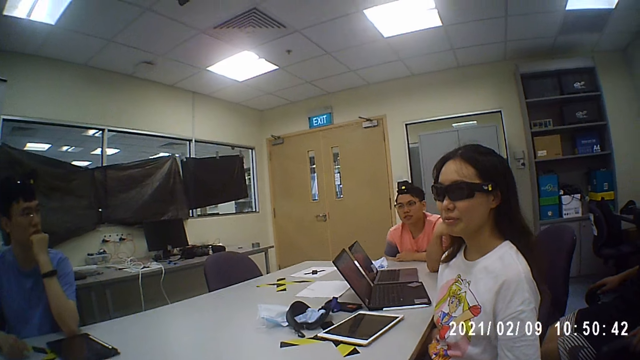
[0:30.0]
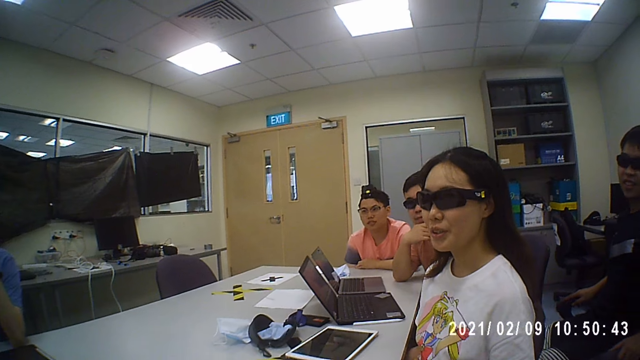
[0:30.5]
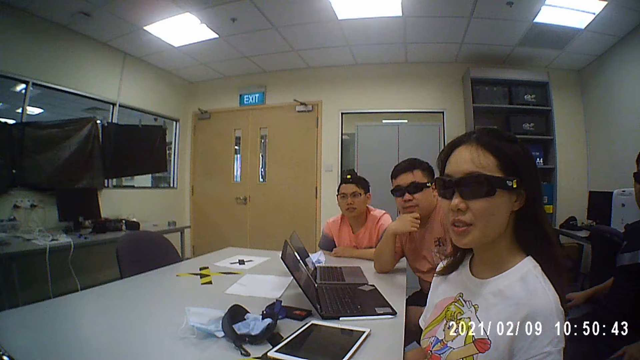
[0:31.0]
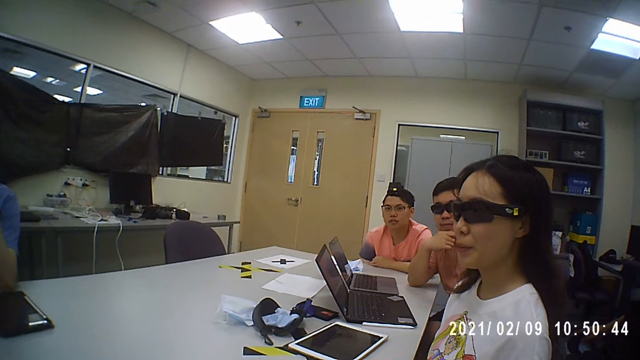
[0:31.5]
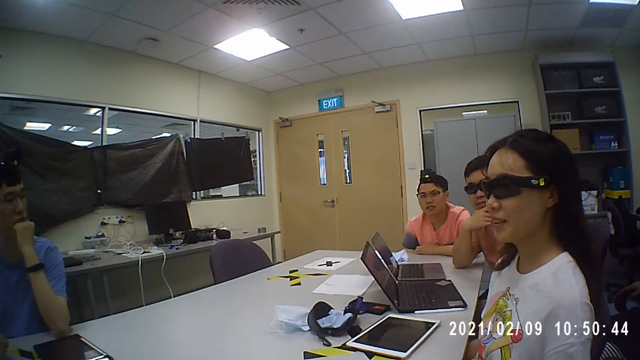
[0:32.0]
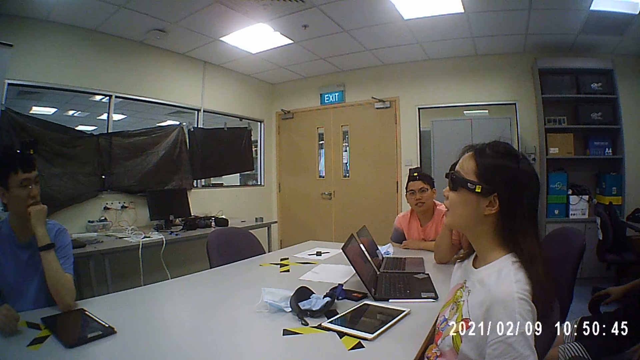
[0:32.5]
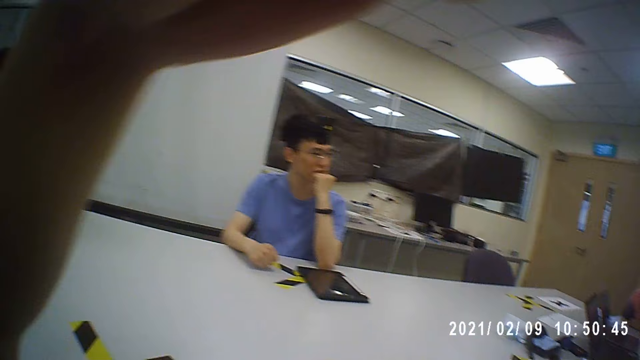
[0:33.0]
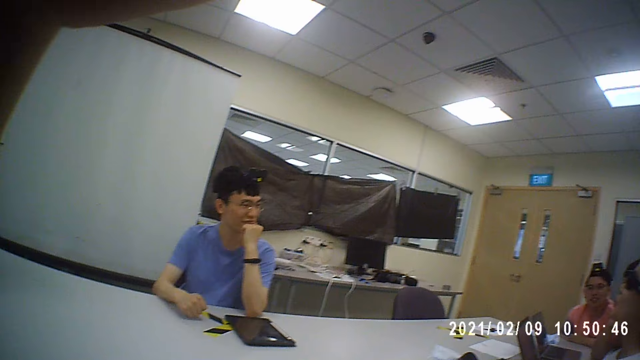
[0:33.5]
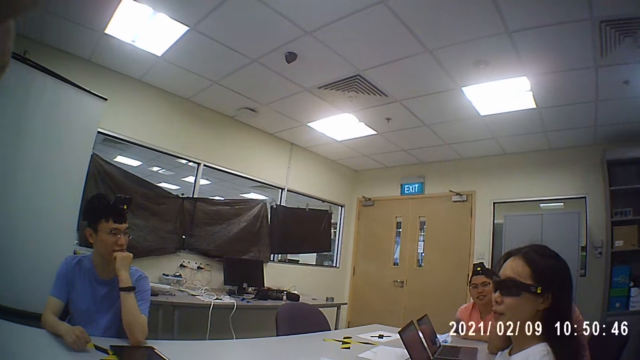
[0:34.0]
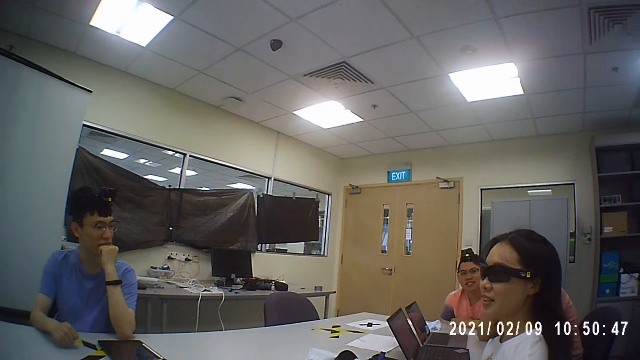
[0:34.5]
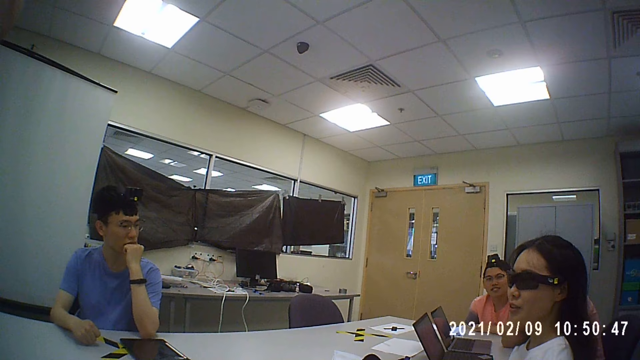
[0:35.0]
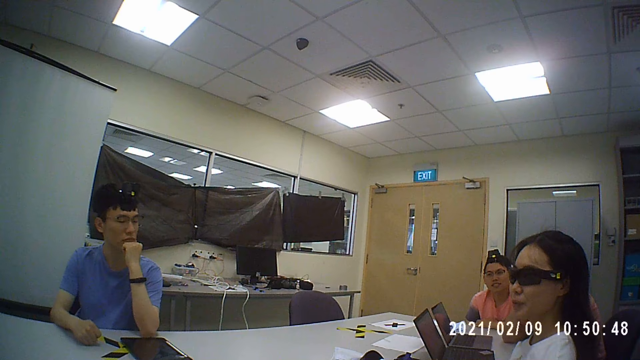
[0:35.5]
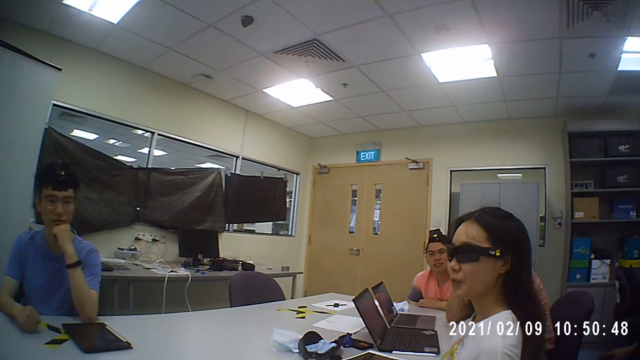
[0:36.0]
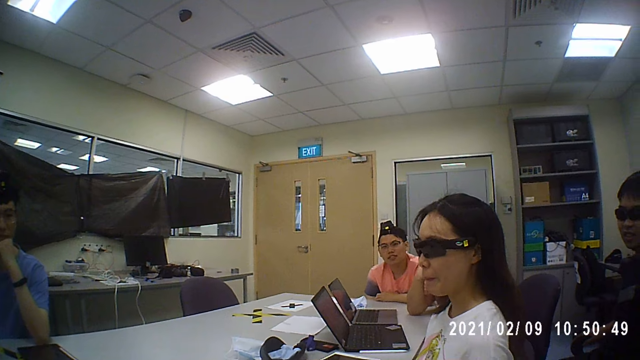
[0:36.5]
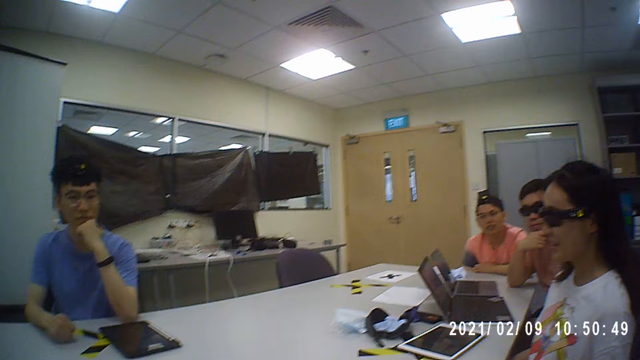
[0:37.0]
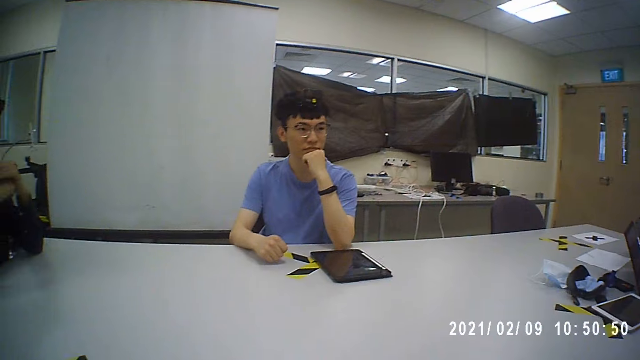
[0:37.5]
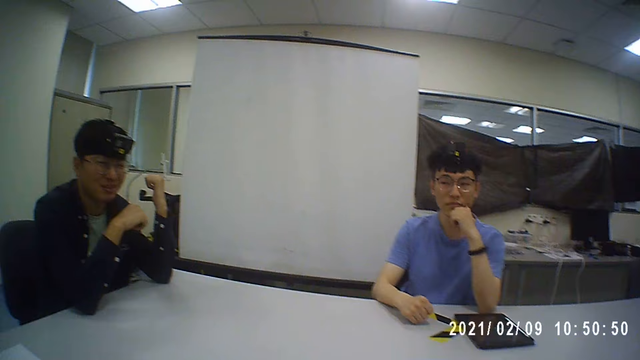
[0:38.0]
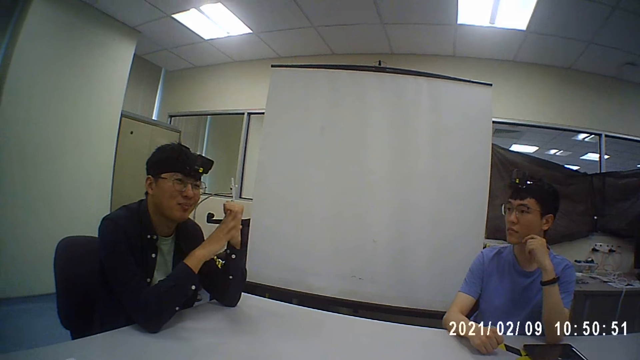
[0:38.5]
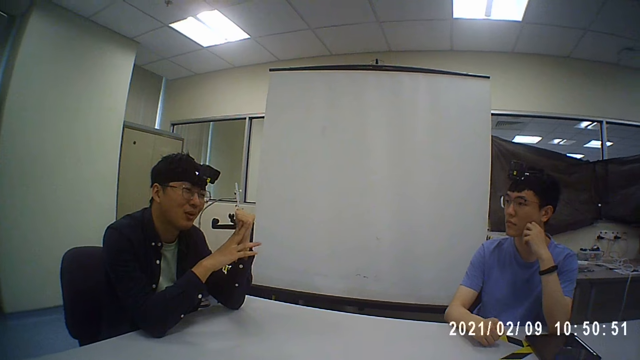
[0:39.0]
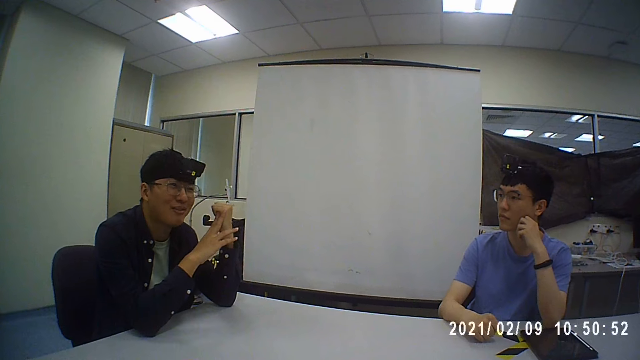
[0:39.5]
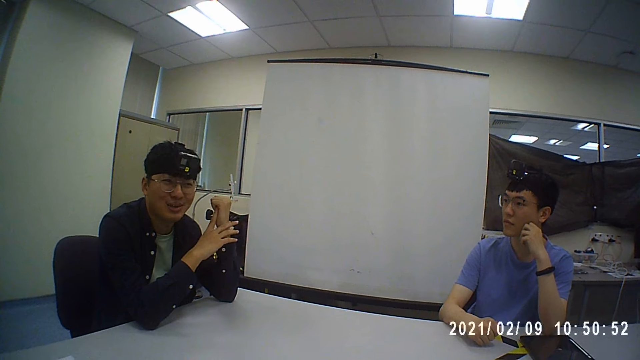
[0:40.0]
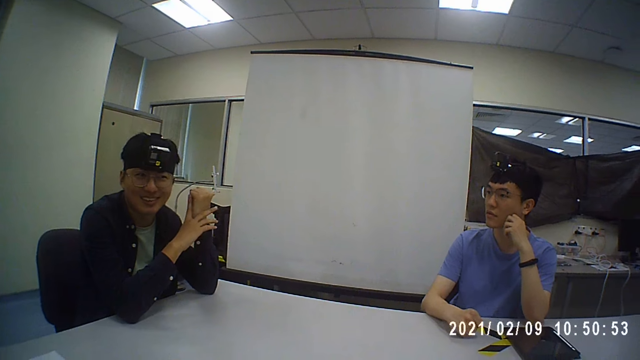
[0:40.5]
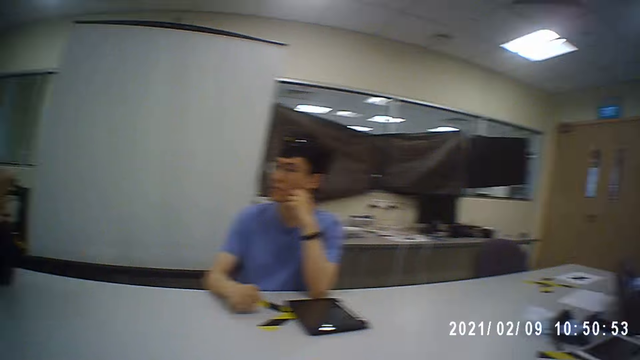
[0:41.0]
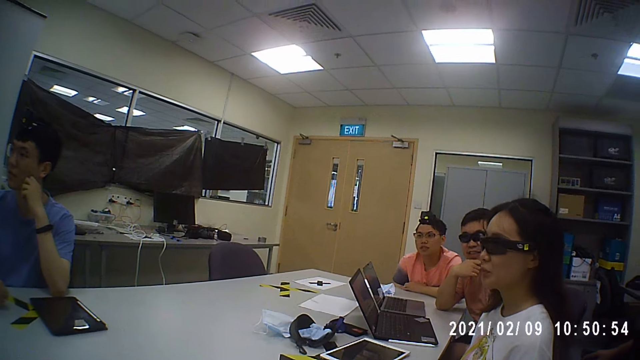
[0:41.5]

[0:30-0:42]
The camera wearer touches something. They converse with five men and a woman.

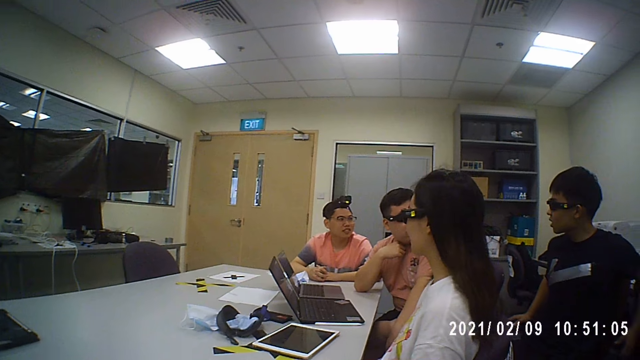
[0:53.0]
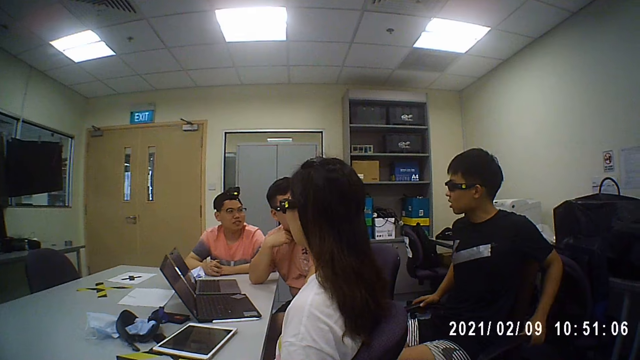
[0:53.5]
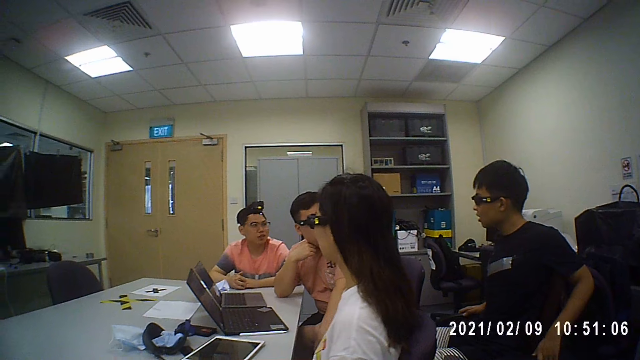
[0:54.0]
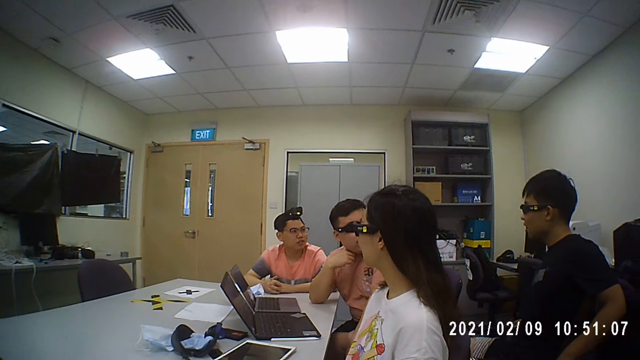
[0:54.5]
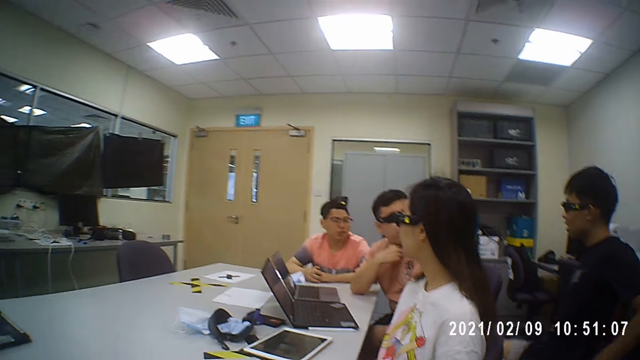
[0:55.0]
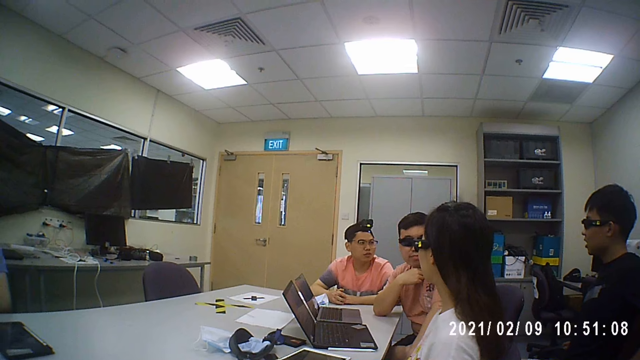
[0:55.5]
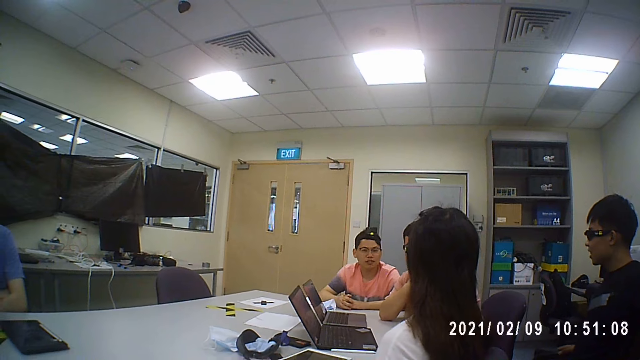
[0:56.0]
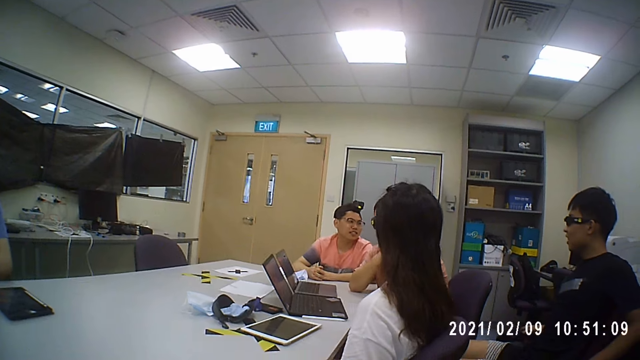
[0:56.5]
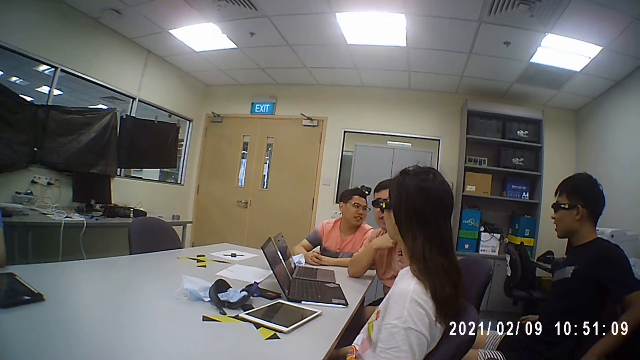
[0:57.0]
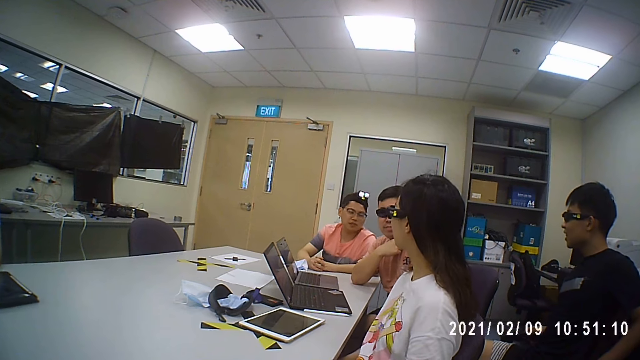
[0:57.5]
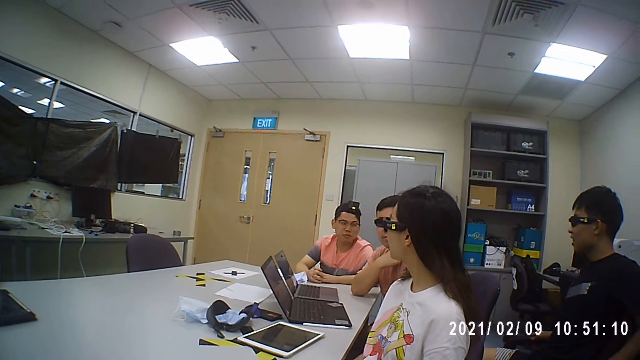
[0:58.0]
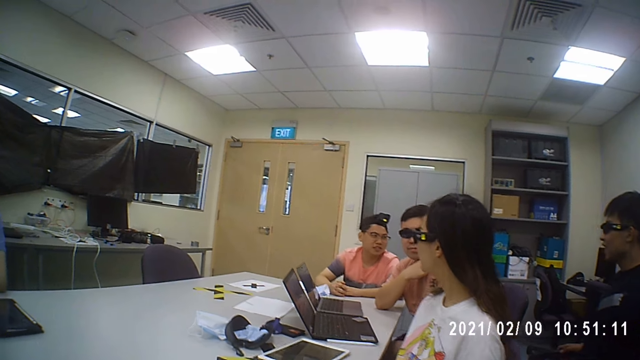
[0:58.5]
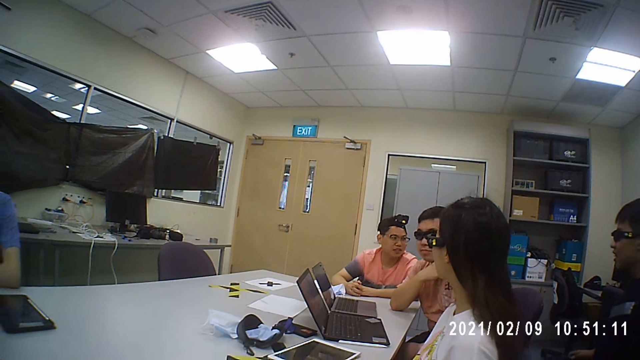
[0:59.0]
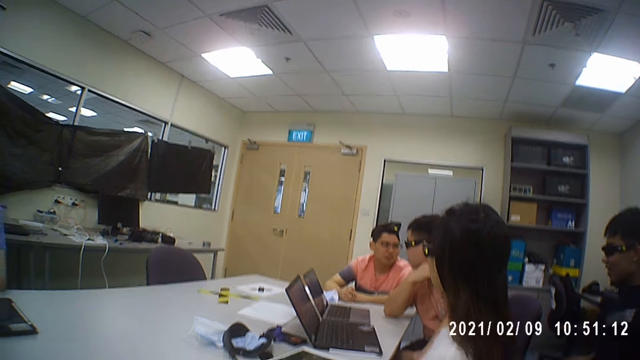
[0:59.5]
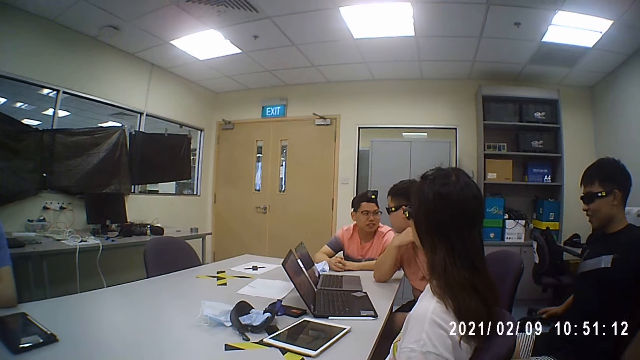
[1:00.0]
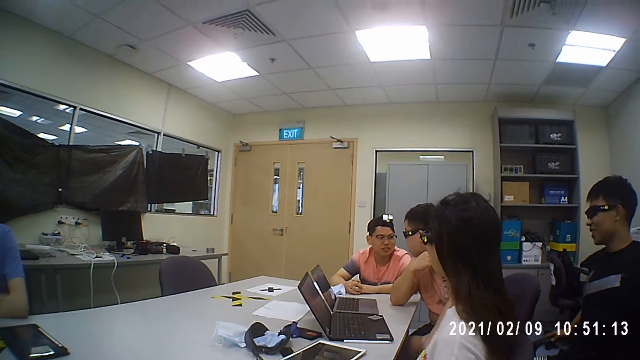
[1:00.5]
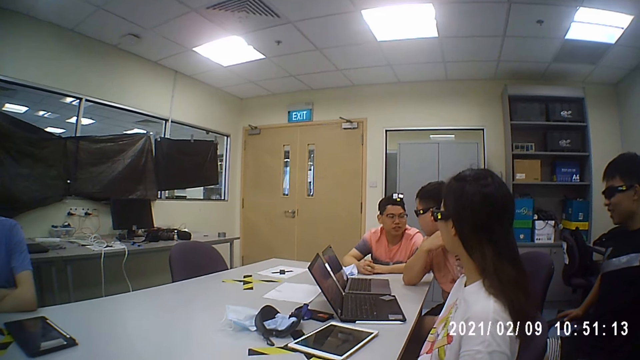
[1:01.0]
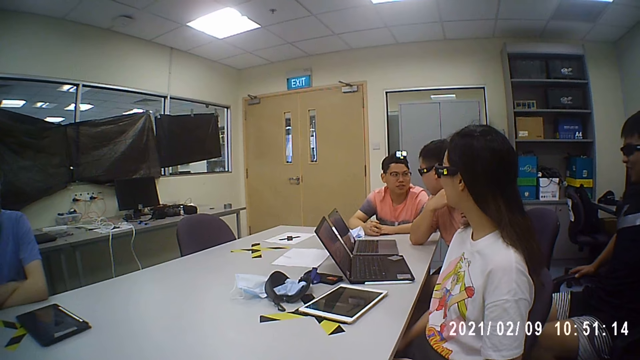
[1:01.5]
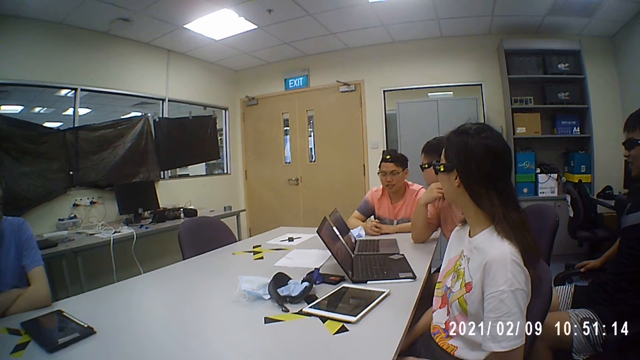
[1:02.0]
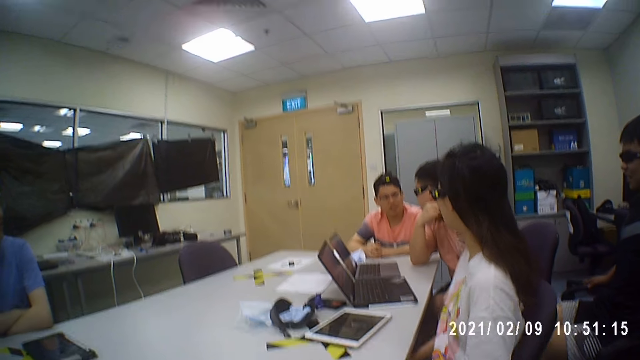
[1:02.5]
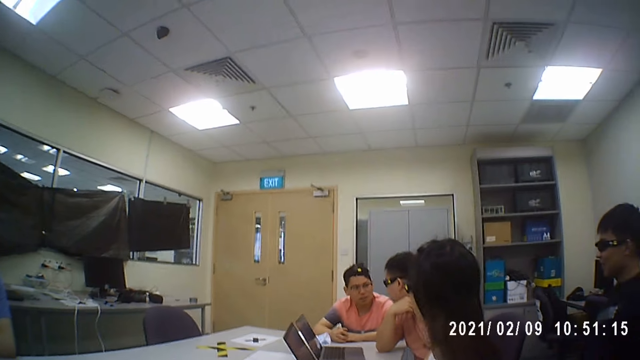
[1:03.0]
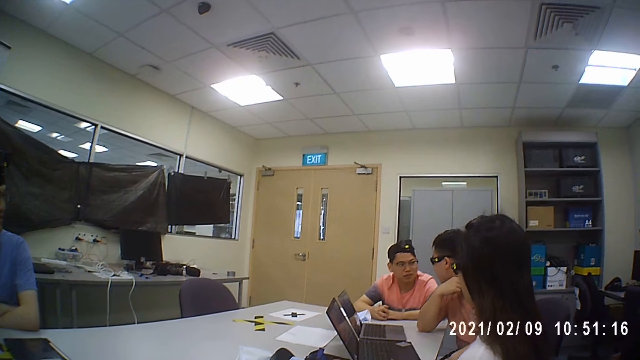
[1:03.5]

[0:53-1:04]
A man swings on a chair. The camera wearer converses with five men and a woman. The woman swings on a chair. The camera wearer converses with the men and the woman.
